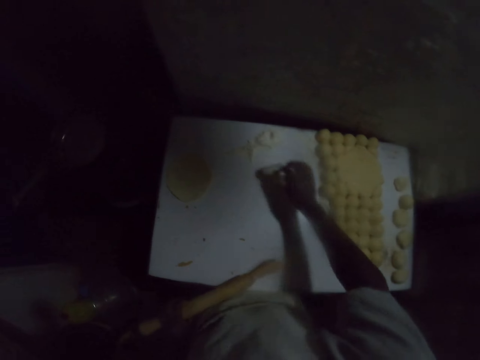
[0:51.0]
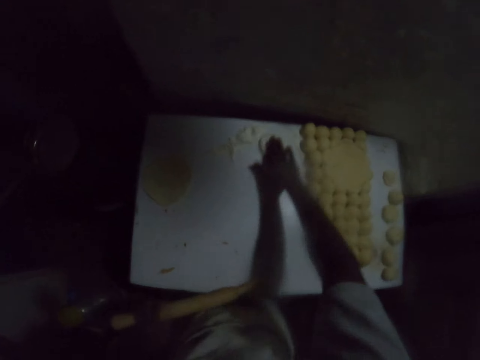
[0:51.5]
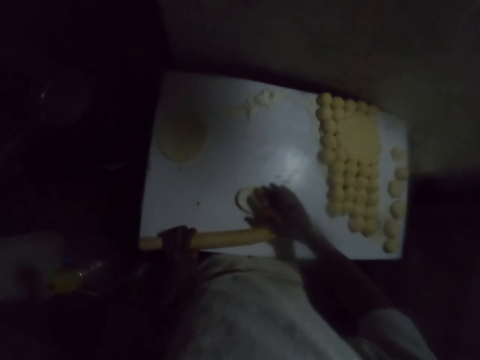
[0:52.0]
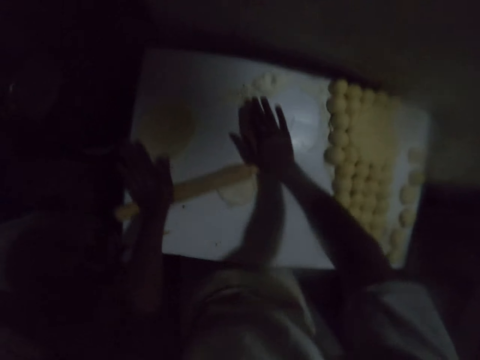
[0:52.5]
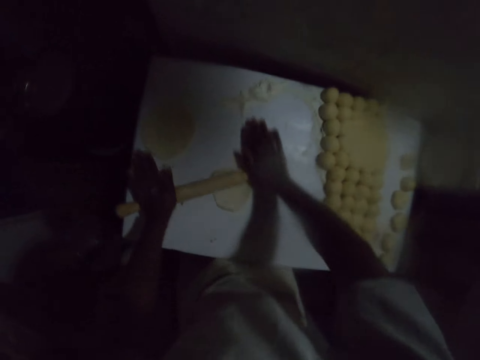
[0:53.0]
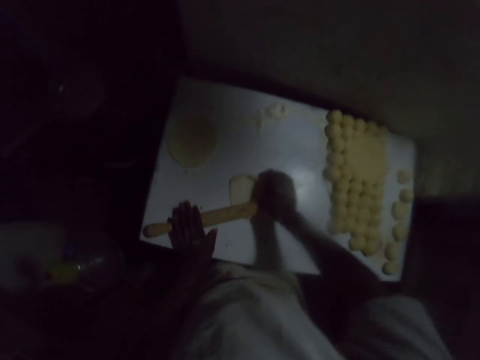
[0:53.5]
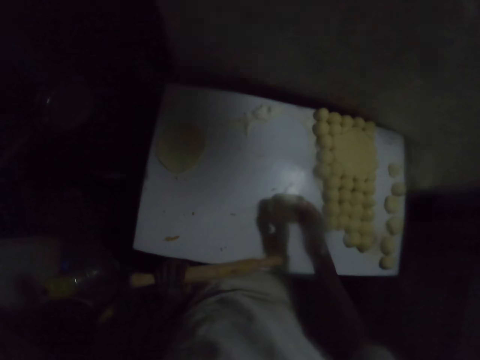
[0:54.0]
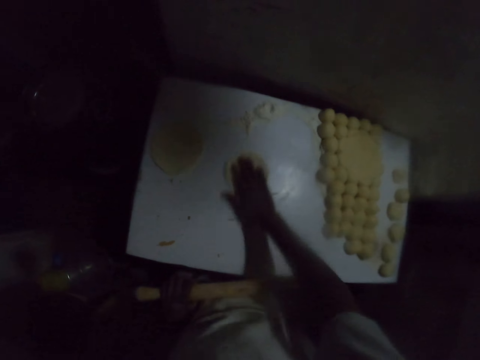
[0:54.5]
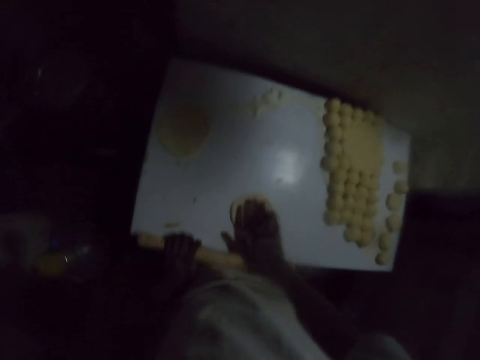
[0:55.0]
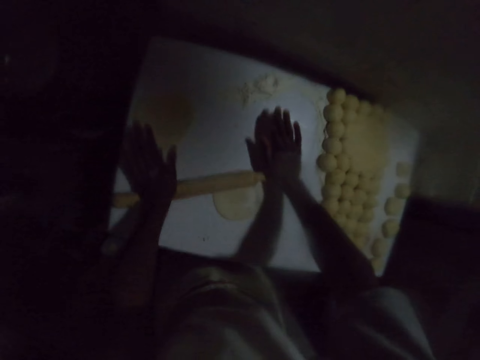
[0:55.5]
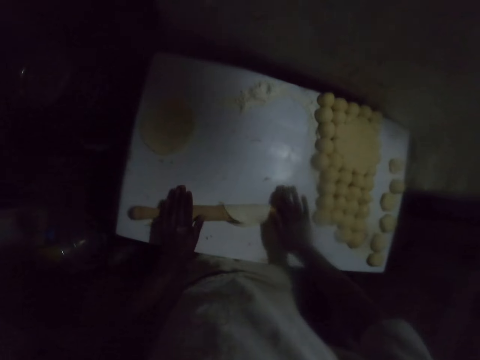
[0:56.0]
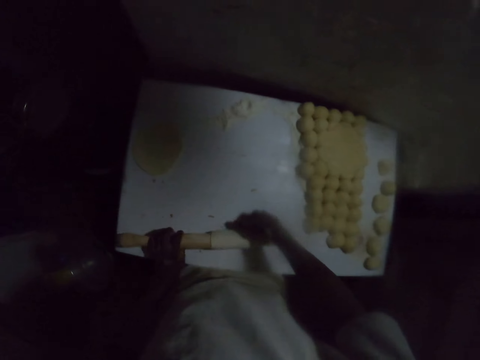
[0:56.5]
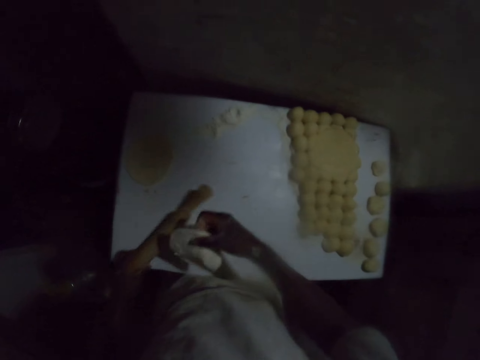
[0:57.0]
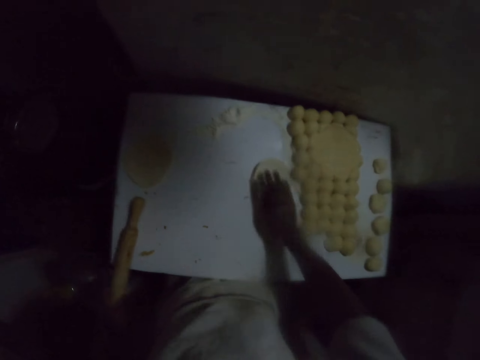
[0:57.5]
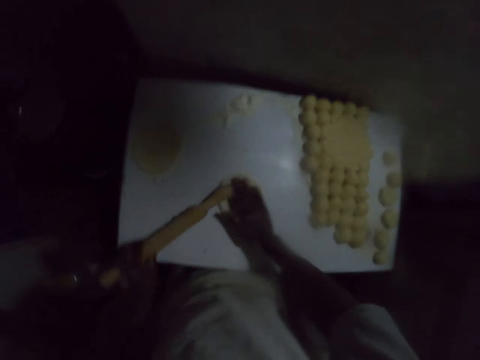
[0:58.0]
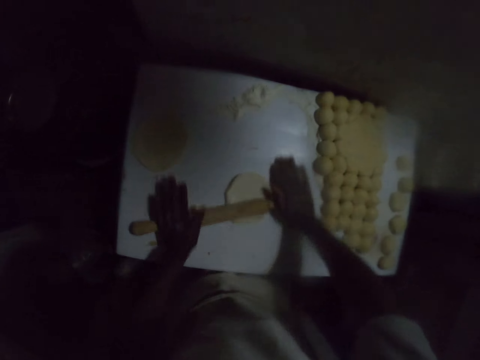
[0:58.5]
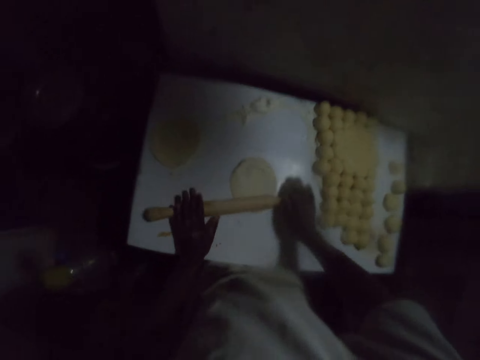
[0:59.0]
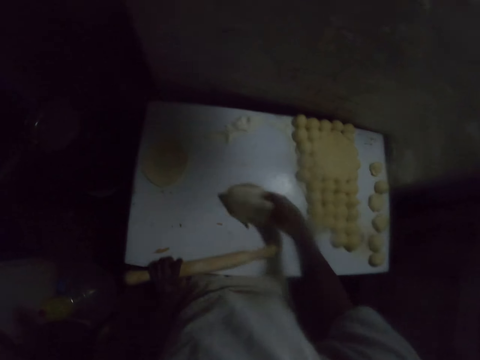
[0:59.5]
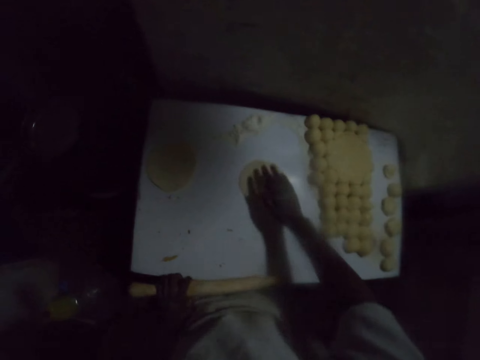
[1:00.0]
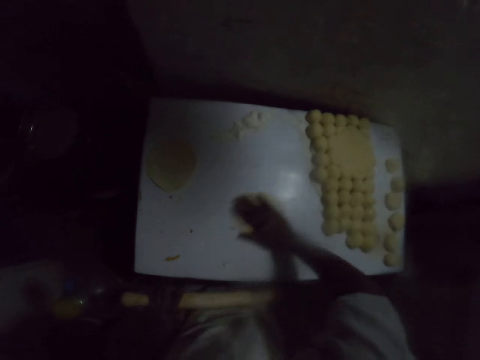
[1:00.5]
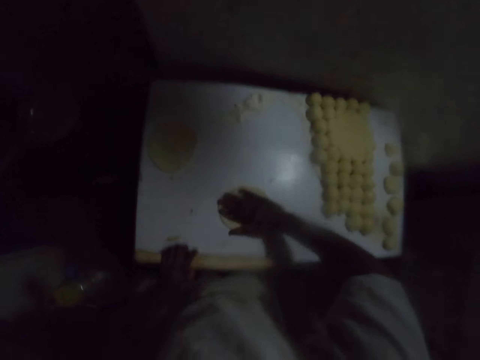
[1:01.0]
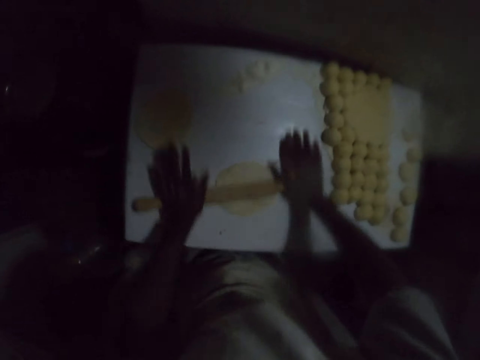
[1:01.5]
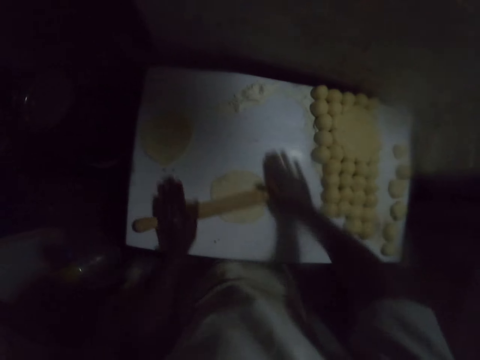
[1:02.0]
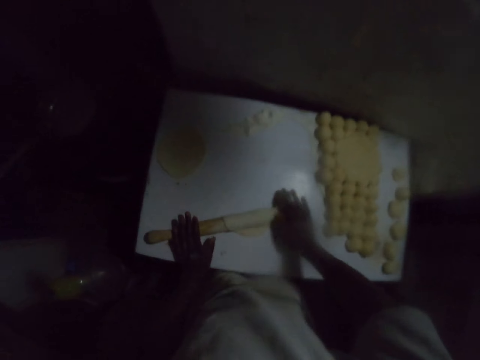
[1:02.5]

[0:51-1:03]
The camera wearer rolls the dough. They flip the dough. They rub the dough on the table. They roll the dough. They rub the dough on the table. They roll the dough. They flip the dough. They rub the dough on the table. They roll the dough.

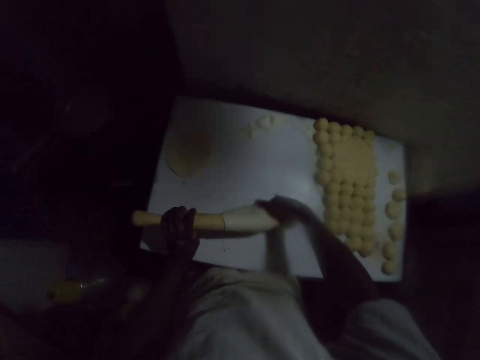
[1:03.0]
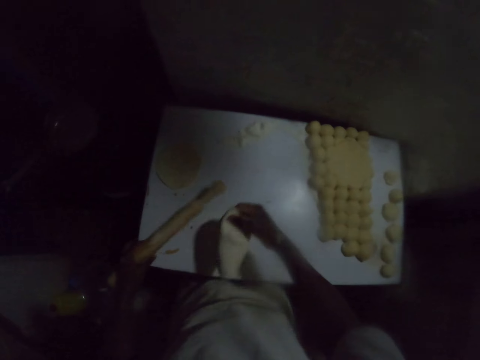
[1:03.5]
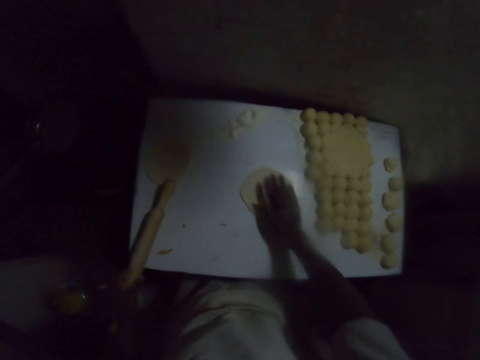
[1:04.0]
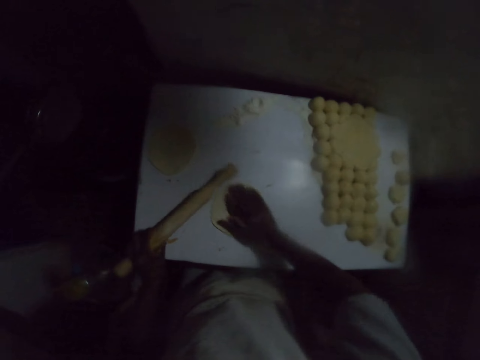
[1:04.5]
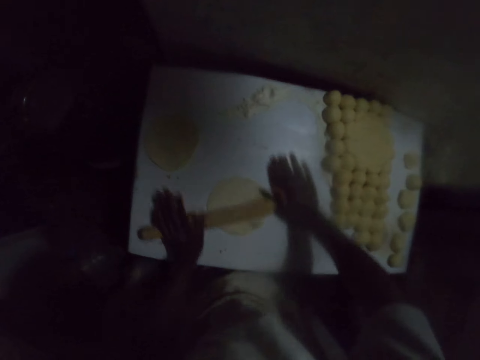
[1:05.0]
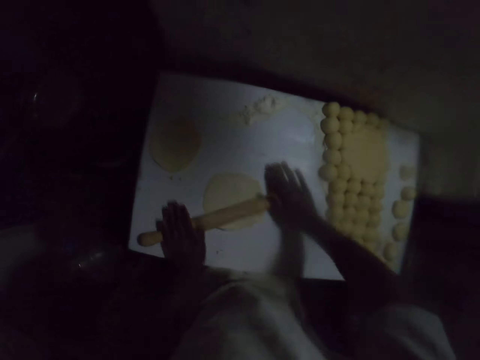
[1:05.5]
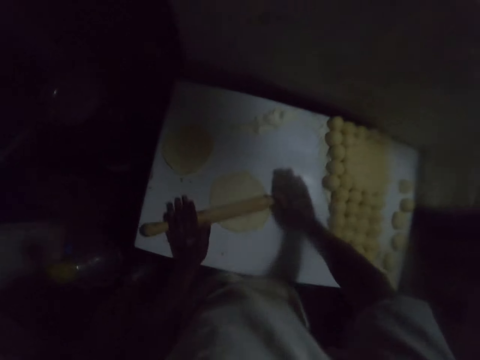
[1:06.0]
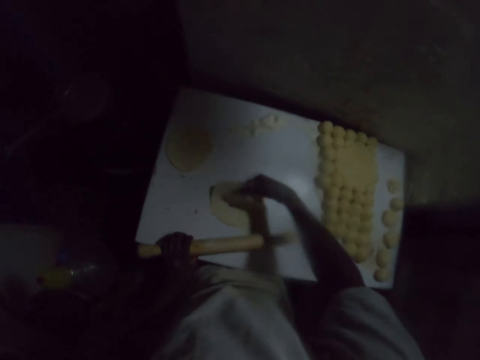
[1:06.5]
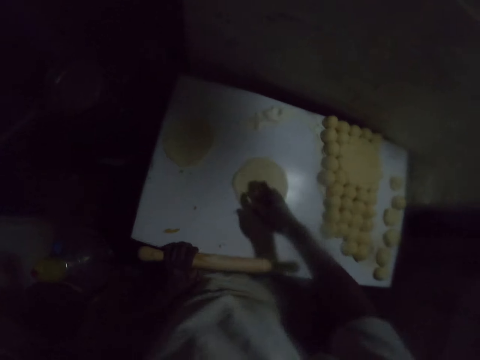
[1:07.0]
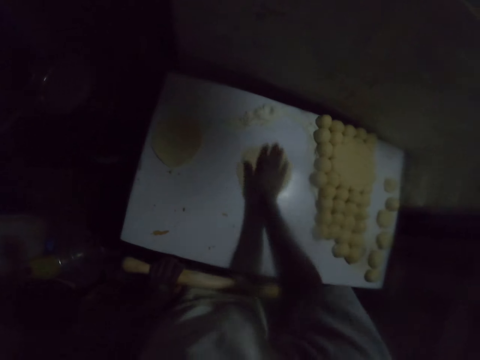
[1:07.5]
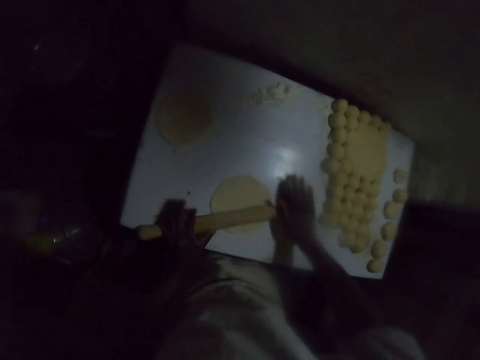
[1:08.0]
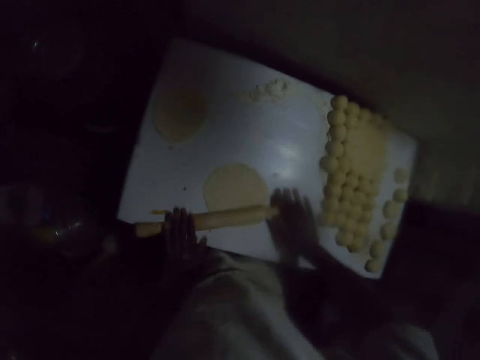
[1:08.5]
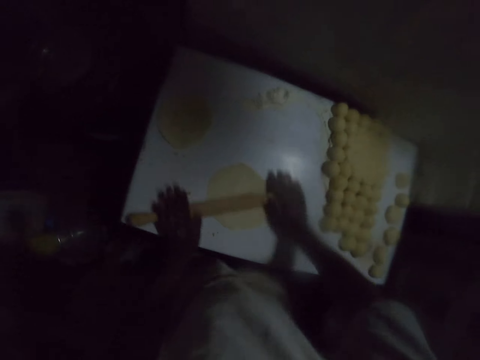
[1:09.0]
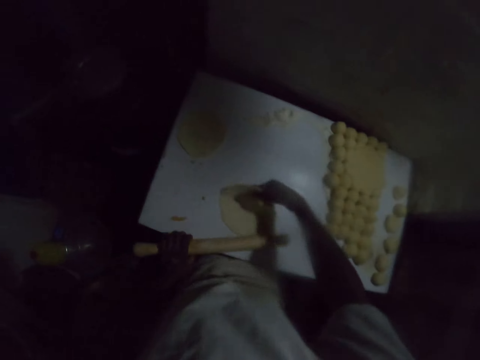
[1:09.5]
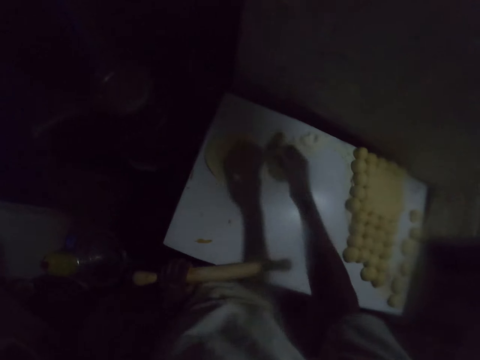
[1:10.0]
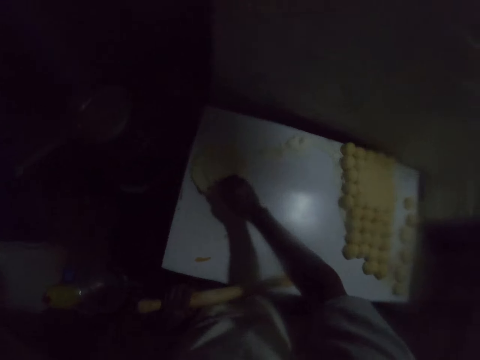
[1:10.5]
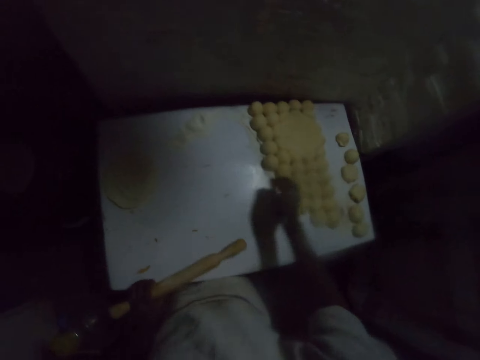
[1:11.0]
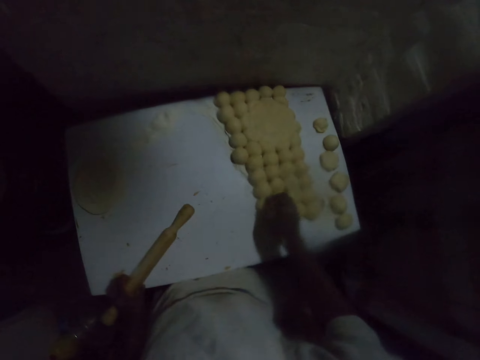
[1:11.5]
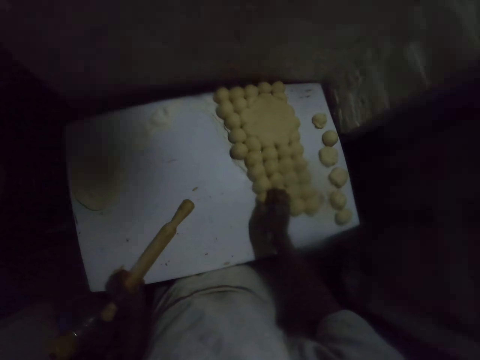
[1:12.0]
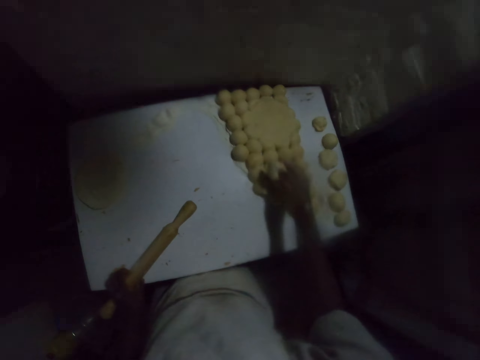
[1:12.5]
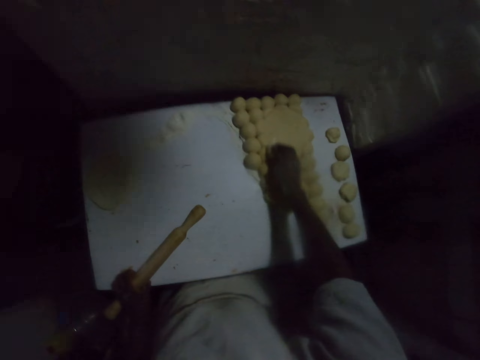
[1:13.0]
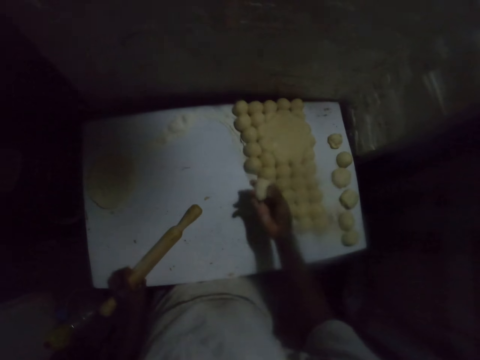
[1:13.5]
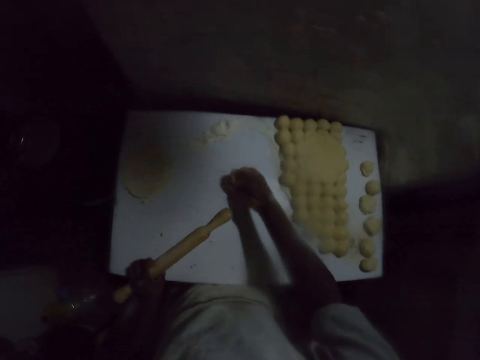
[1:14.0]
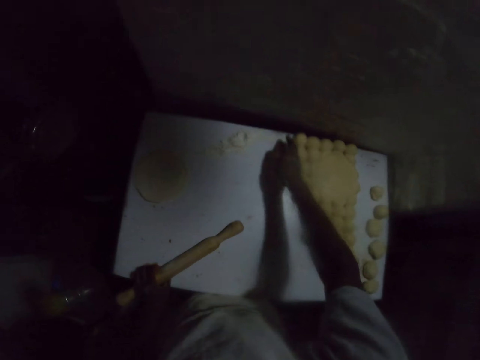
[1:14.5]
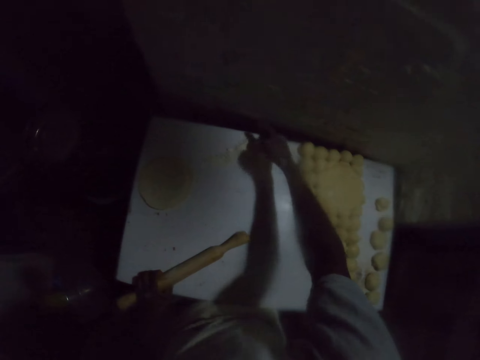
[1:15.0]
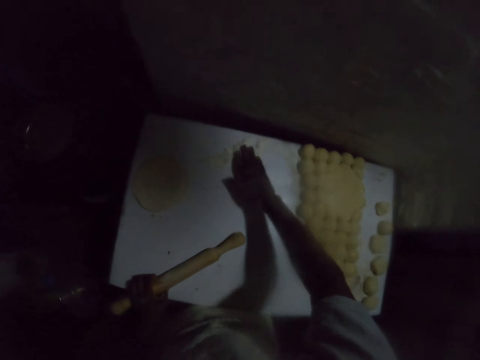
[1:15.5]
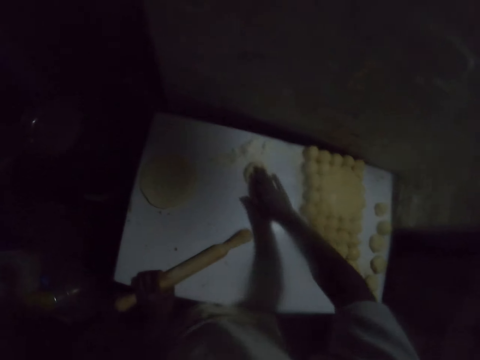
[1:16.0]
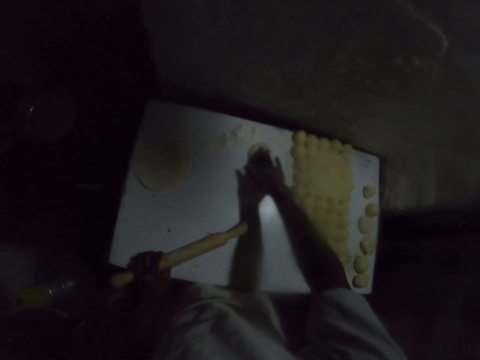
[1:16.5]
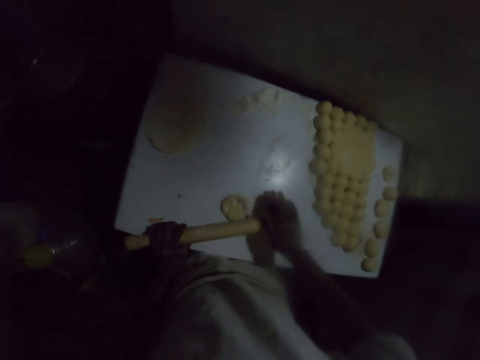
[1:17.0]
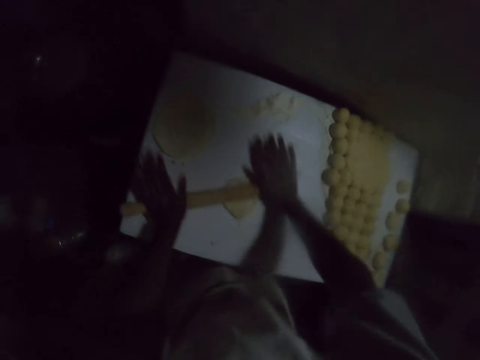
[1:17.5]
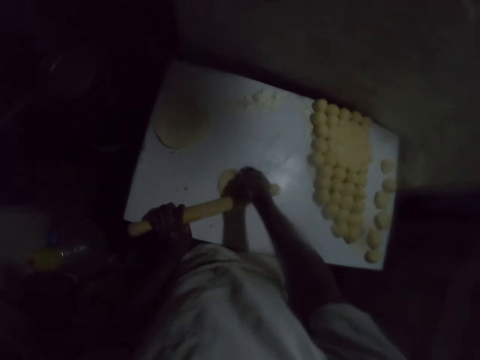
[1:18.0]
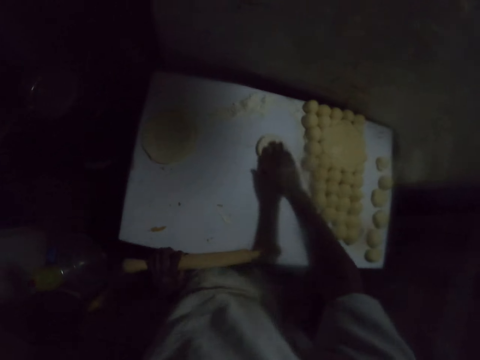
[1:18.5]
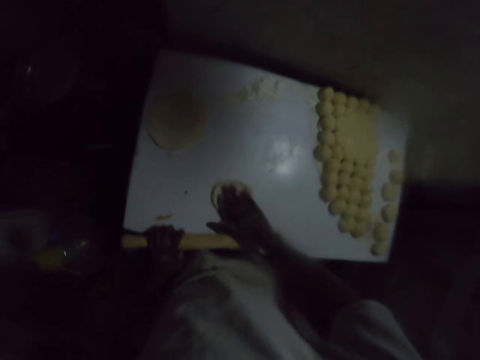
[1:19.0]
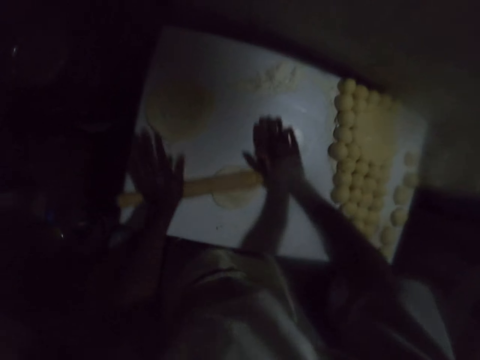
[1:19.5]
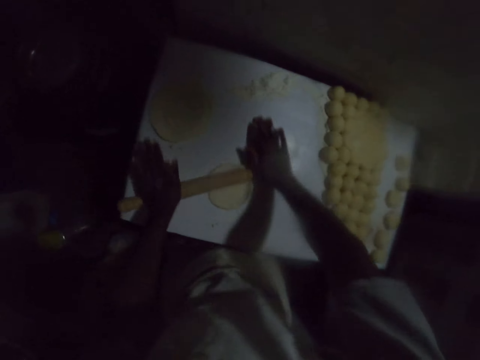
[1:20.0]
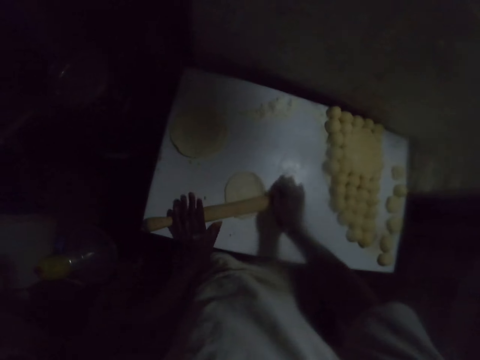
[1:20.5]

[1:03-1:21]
The camera wearer flips the dough. They rub the dough on the table. They roll the dough. They flip the dough. They rub the dough on the table. They roll the dough. They pick the dough. They put the dough on the table. They pick the dough. They rub the dough on the table. They roll the dough. They rub the dough on the table. They roll the dough.
